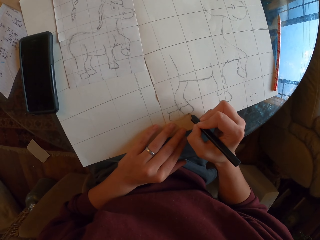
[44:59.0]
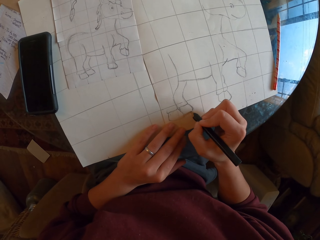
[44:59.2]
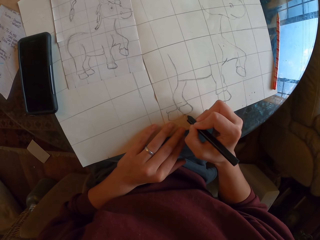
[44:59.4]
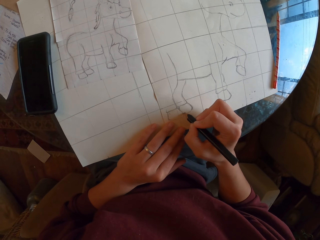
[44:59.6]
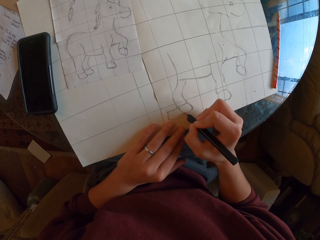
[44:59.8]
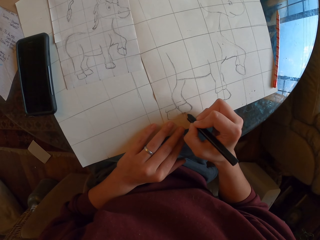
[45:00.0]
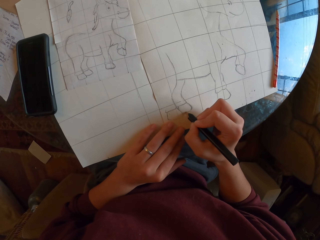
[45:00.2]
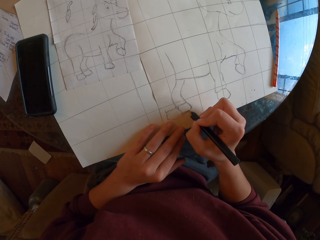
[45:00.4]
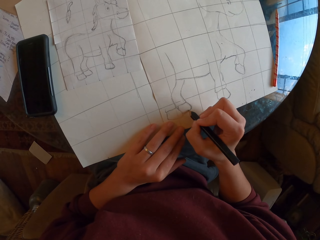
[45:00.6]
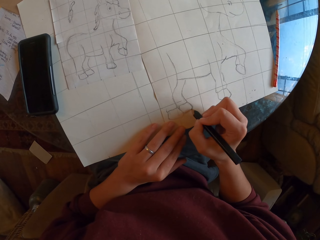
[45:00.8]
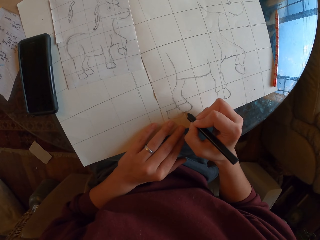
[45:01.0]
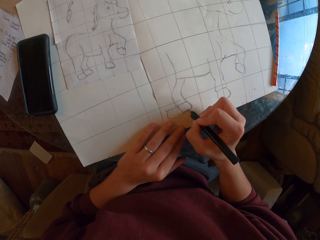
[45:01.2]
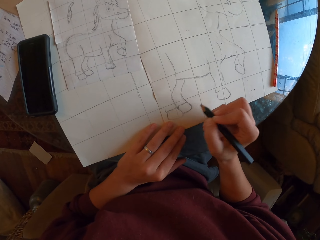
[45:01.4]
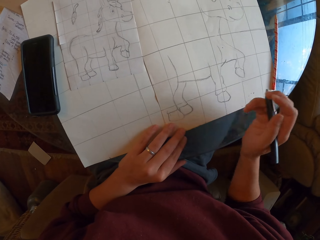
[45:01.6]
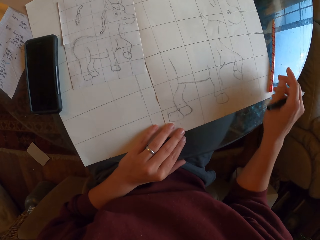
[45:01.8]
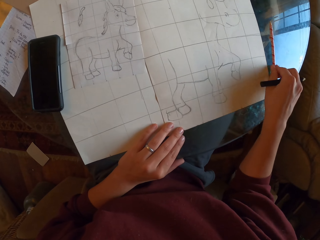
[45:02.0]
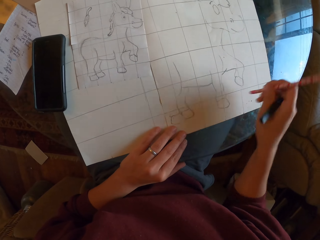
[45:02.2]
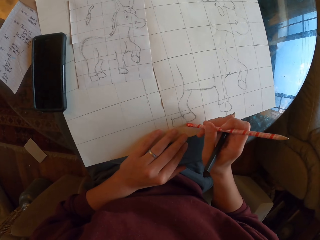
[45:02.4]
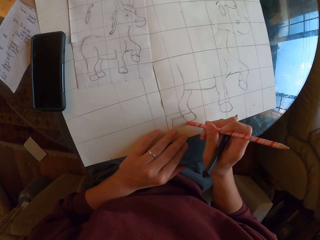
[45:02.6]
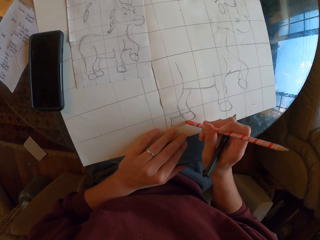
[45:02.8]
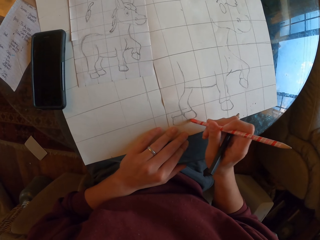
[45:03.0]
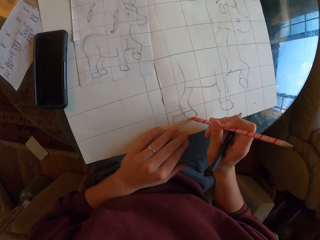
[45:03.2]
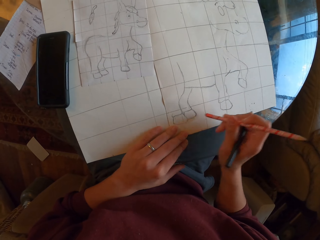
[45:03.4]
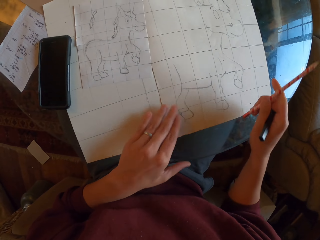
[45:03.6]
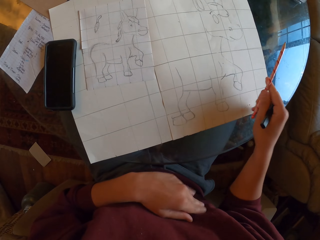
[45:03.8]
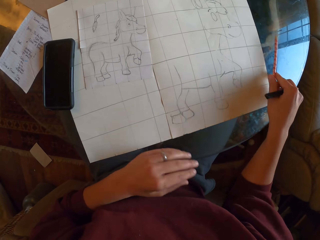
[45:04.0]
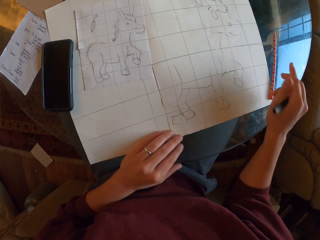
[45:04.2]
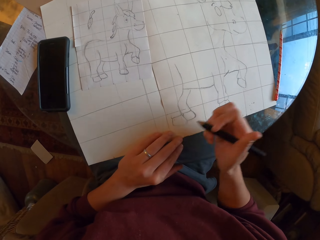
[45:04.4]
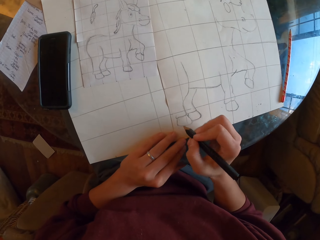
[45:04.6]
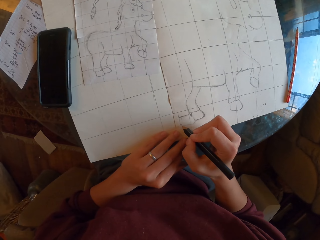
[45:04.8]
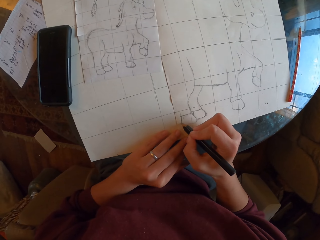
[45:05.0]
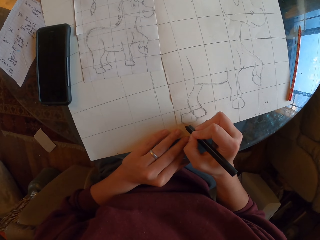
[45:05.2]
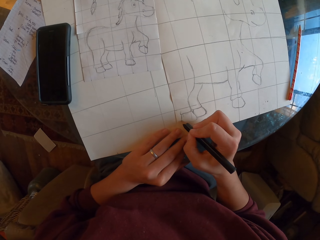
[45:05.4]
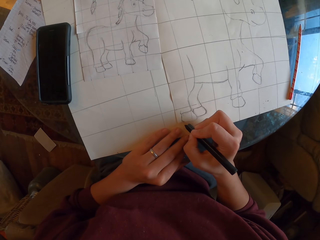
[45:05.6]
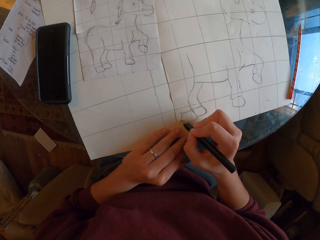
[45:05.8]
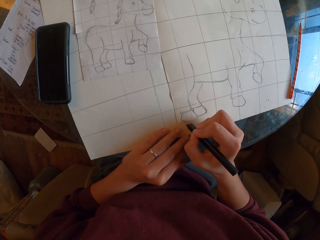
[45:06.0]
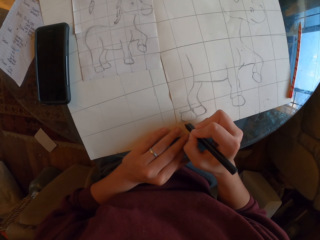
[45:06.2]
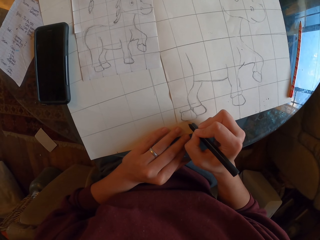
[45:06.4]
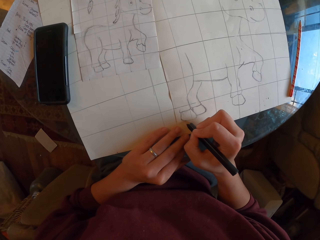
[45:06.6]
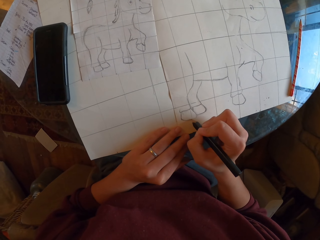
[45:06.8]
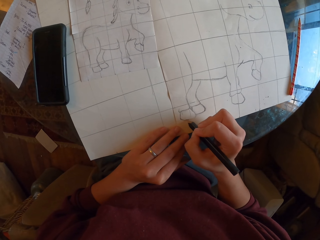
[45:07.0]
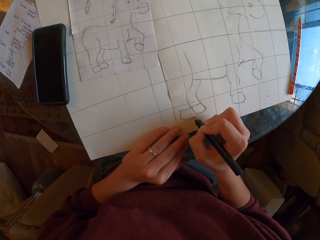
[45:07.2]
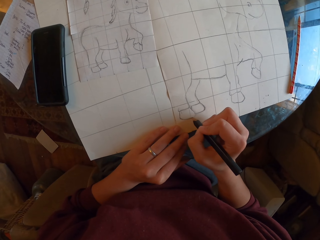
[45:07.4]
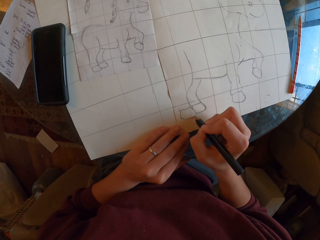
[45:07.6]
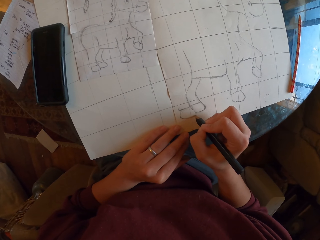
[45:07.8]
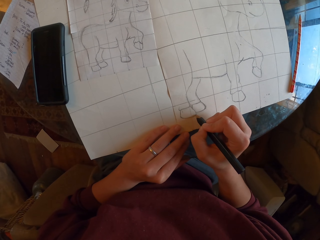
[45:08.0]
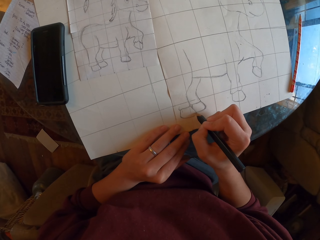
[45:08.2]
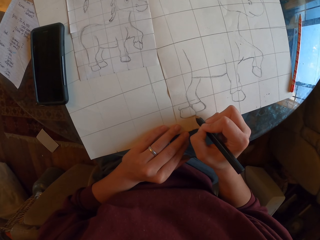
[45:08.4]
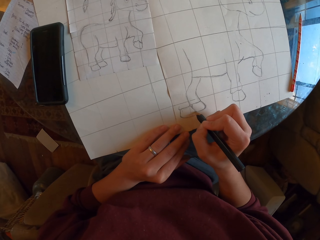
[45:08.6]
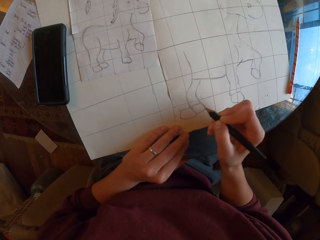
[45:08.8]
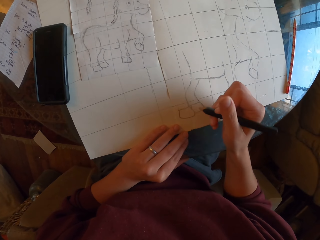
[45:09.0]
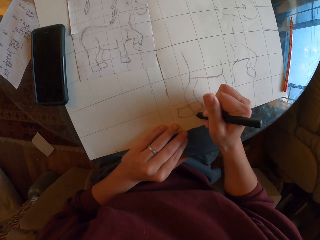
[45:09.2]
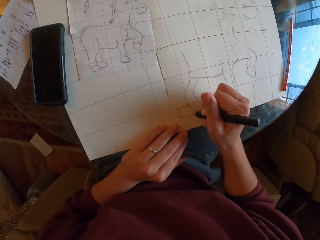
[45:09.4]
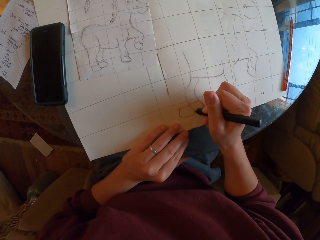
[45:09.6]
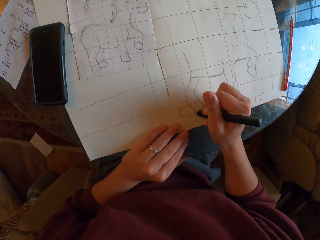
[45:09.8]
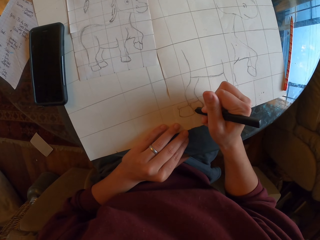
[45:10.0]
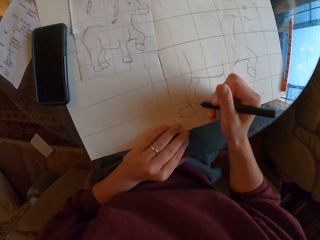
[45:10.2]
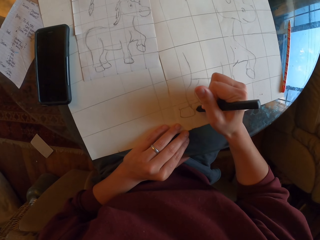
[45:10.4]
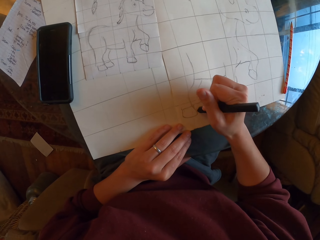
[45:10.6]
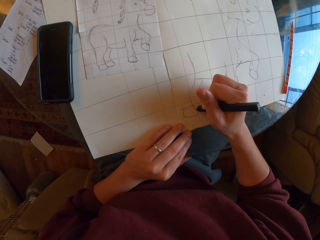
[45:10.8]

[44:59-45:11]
The camera wearer picks a pencil on the table. They erase the drawing with a rubber. They wipe the drawing paper with hand. They place the pencil on the table. They draw on the drawing paper.

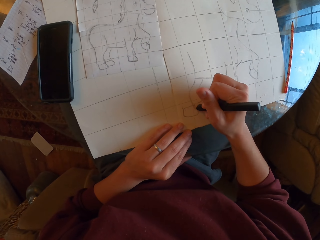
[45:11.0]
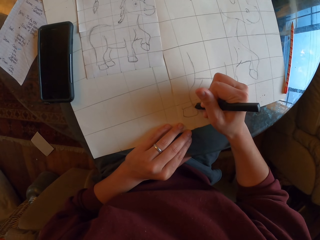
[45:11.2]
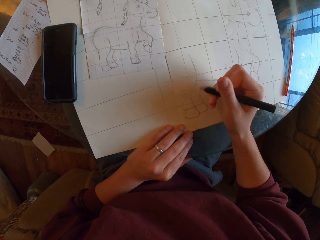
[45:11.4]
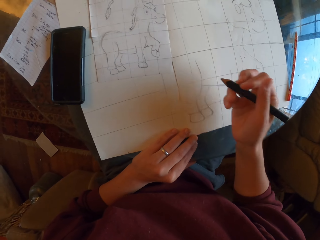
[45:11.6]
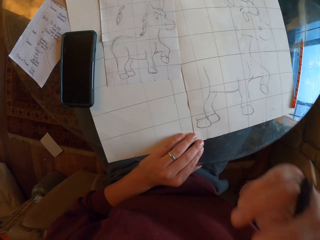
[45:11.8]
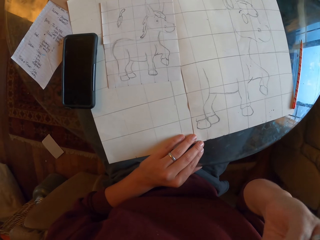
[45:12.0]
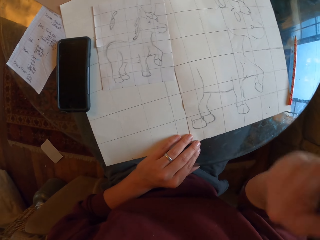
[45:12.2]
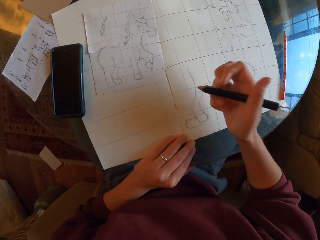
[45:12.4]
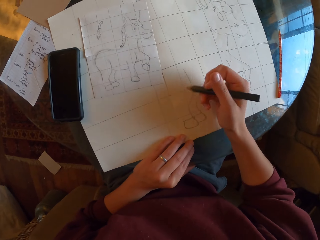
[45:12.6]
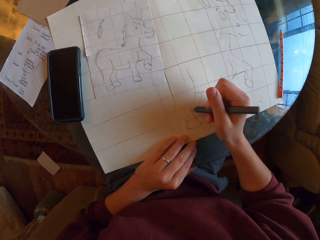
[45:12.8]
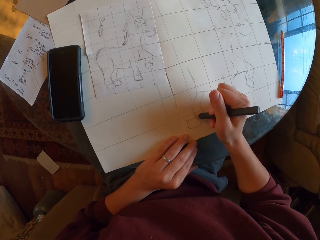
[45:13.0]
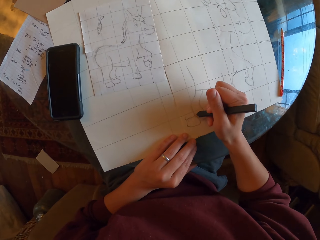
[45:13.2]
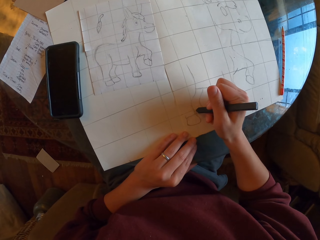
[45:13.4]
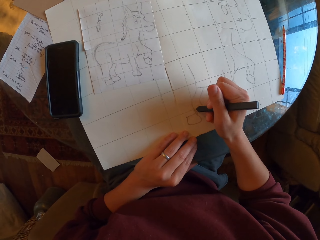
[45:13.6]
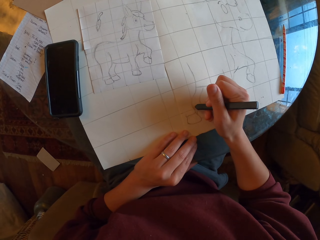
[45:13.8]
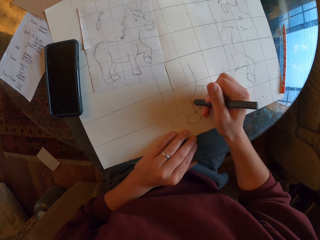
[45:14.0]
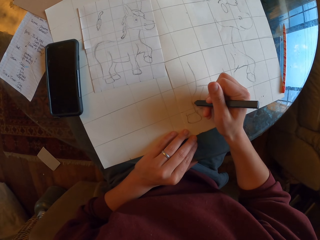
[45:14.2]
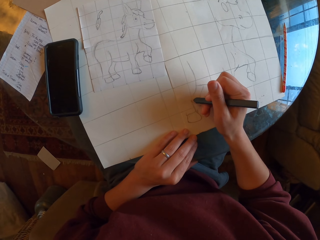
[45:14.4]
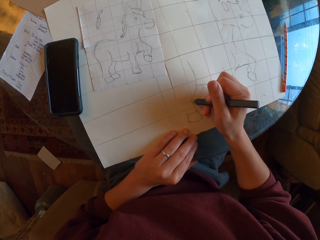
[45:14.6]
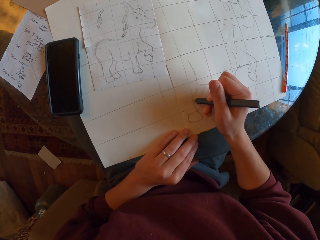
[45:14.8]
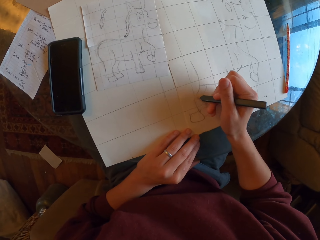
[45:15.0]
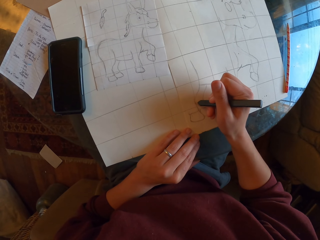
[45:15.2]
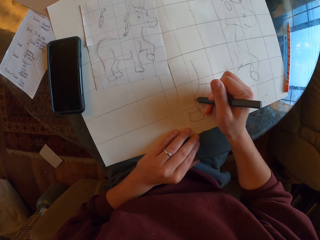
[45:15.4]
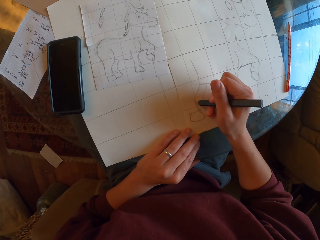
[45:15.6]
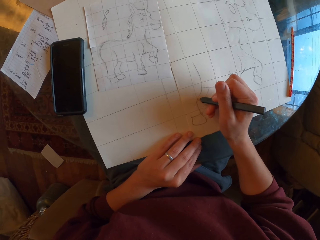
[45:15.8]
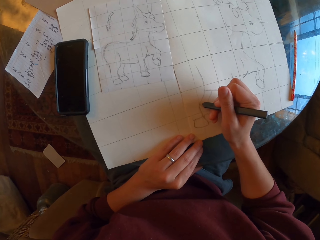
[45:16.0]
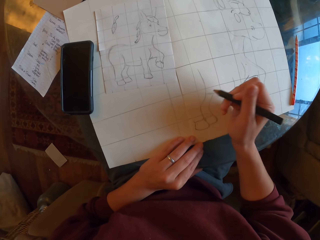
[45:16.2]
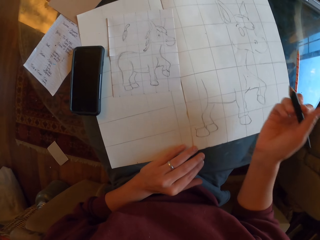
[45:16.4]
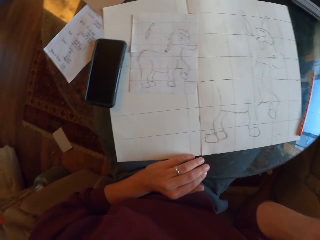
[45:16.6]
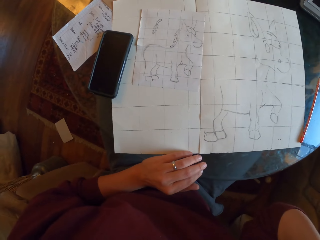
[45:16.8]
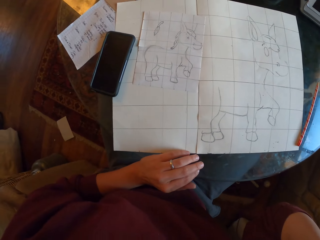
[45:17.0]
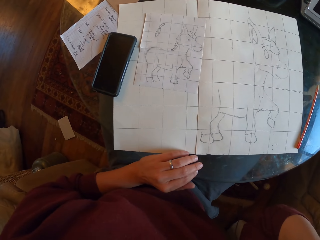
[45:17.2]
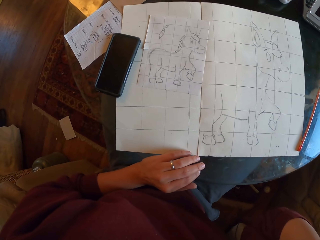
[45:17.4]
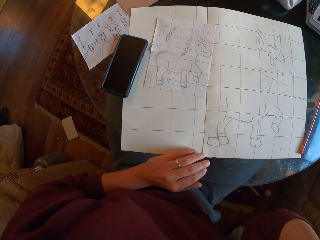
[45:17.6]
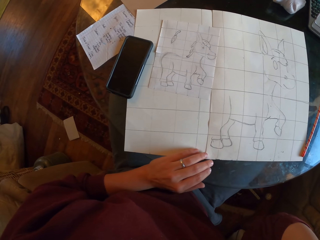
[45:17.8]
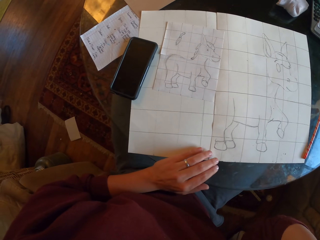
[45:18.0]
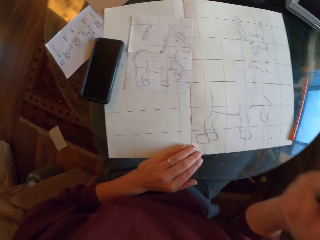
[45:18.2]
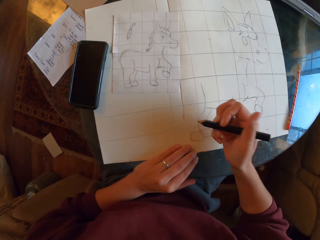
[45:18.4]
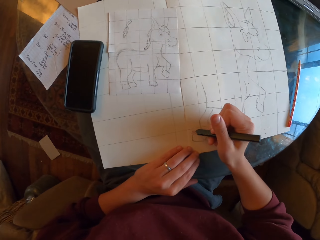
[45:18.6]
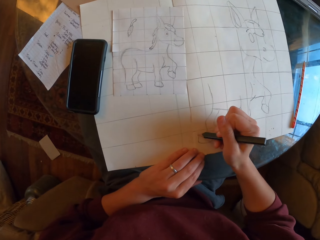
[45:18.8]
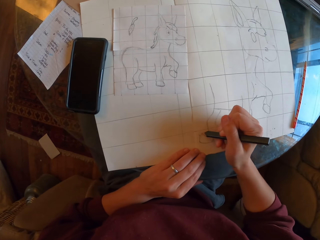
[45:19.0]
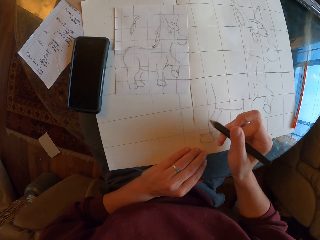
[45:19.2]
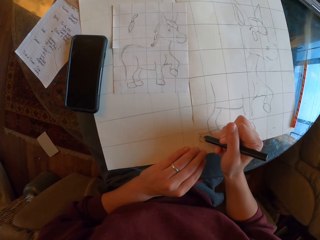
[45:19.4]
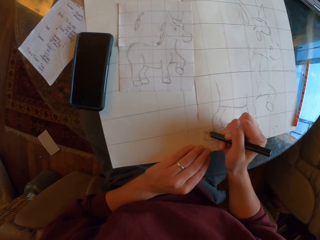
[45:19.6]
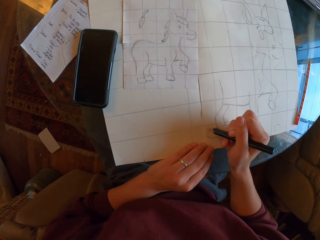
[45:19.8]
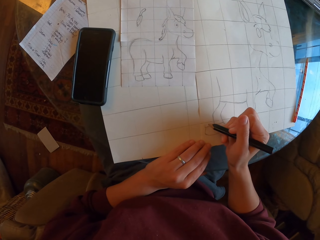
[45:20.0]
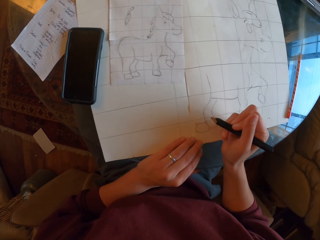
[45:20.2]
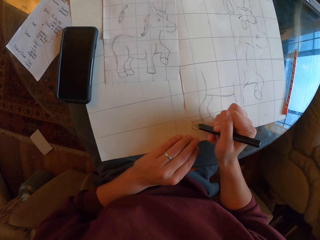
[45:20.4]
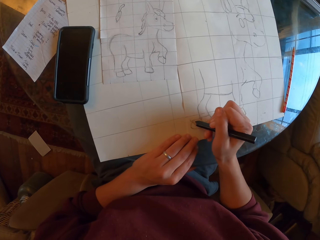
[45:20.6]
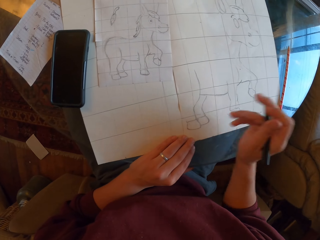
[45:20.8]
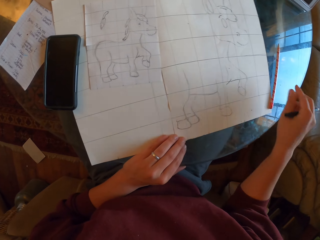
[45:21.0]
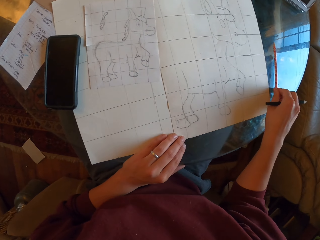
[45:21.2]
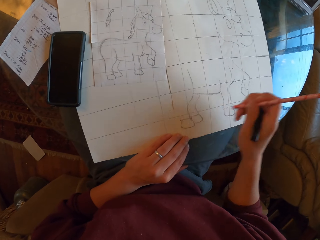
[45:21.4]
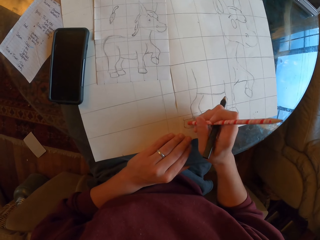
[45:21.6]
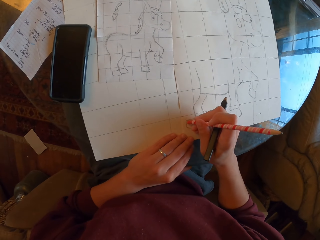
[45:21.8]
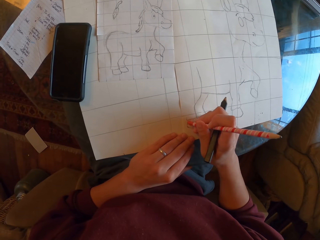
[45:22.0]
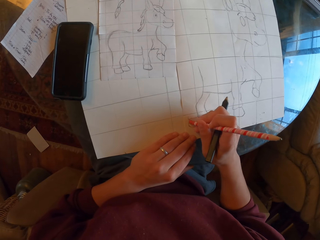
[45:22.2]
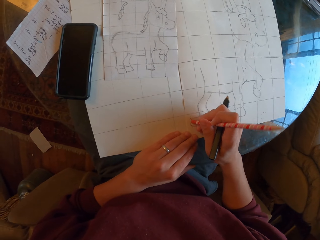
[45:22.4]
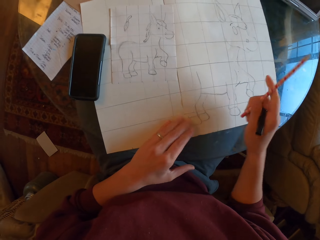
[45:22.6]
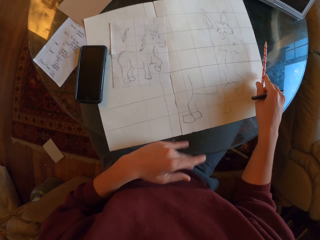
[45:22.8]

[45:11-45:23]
The camera wearer holds face. They draw on a drawing paper. They pick a pencil on the table. They erase the drawing with a rubber.
